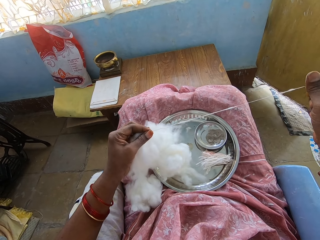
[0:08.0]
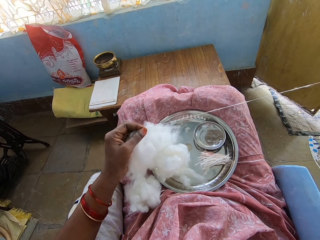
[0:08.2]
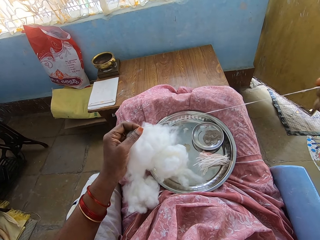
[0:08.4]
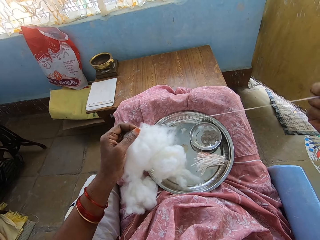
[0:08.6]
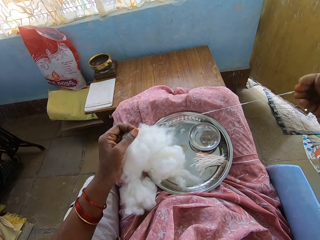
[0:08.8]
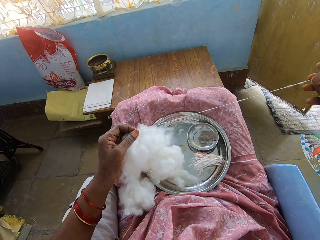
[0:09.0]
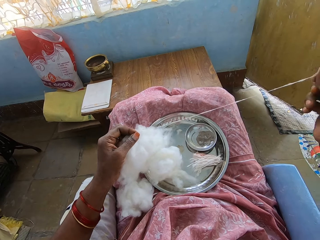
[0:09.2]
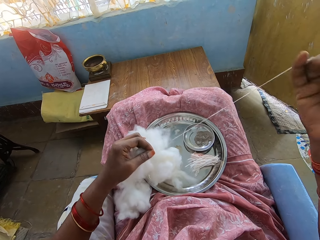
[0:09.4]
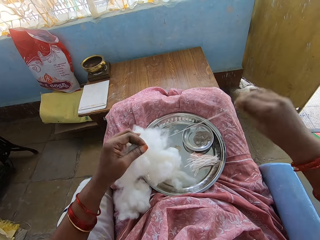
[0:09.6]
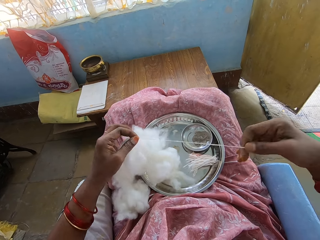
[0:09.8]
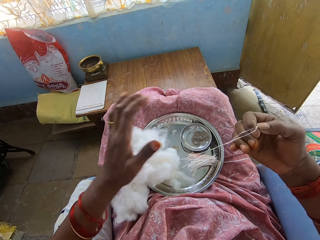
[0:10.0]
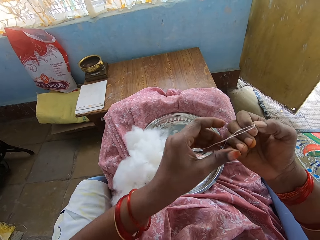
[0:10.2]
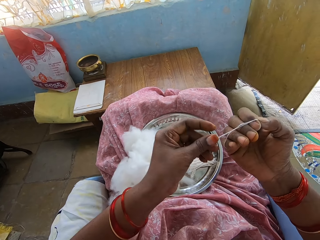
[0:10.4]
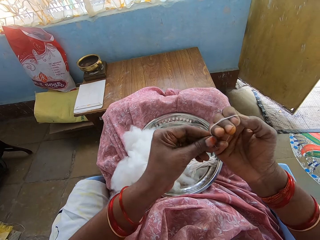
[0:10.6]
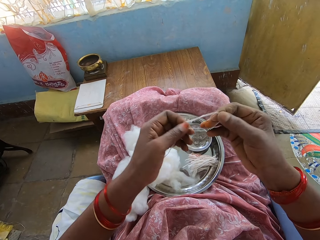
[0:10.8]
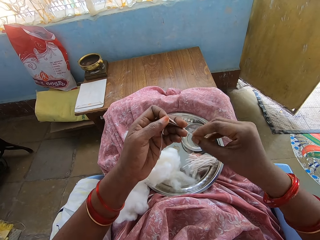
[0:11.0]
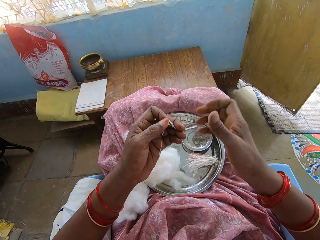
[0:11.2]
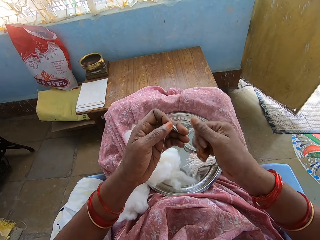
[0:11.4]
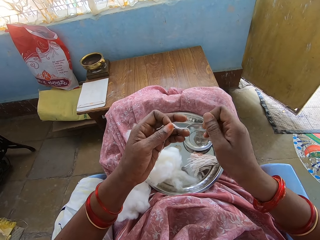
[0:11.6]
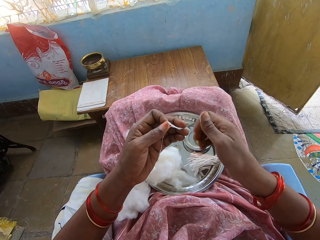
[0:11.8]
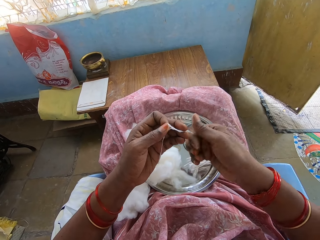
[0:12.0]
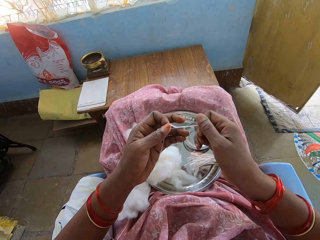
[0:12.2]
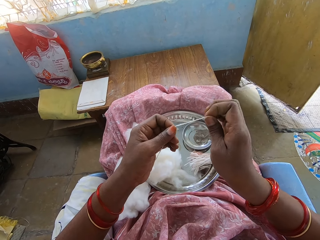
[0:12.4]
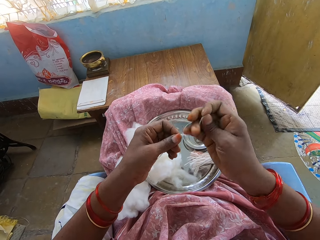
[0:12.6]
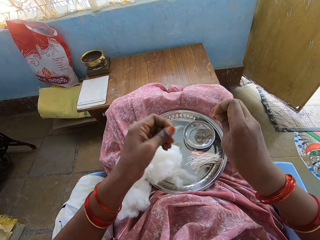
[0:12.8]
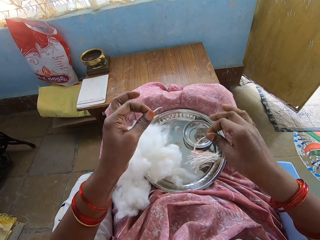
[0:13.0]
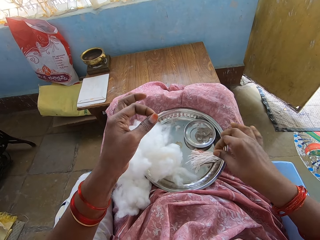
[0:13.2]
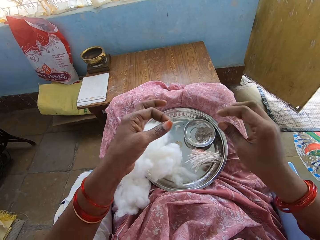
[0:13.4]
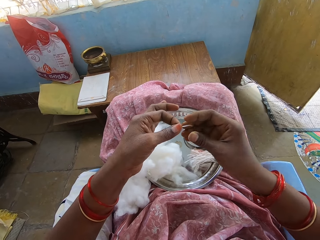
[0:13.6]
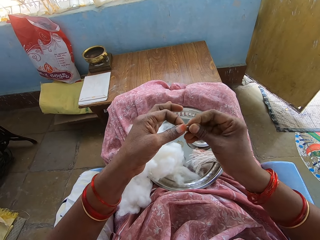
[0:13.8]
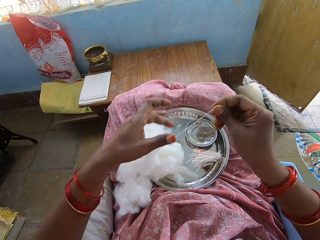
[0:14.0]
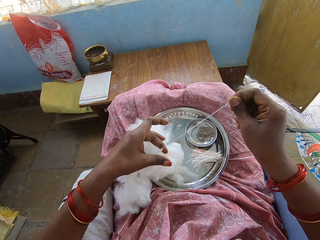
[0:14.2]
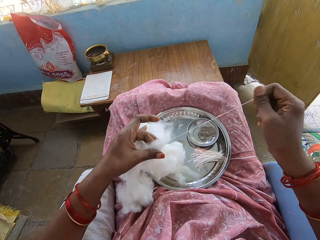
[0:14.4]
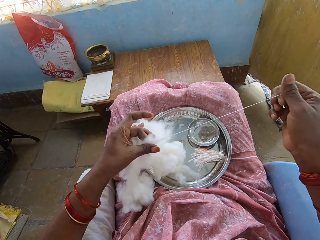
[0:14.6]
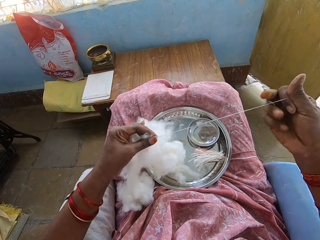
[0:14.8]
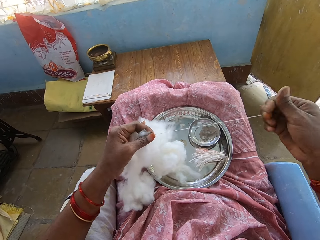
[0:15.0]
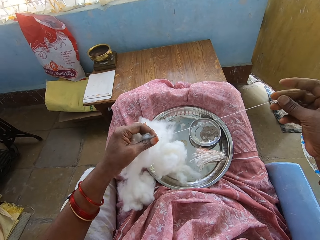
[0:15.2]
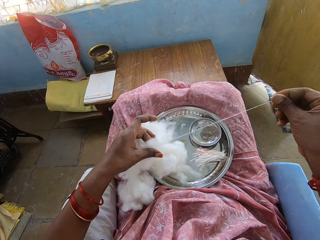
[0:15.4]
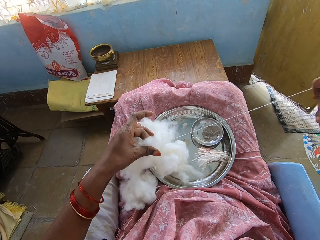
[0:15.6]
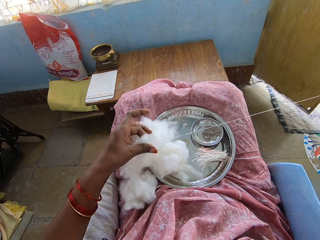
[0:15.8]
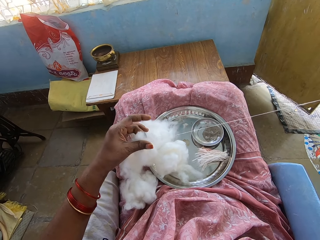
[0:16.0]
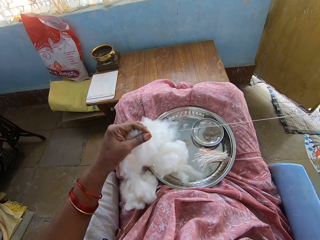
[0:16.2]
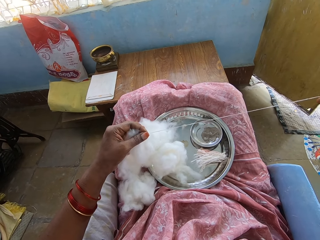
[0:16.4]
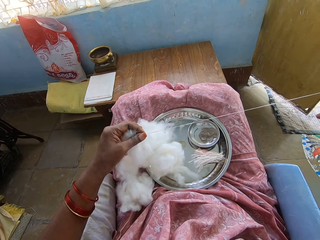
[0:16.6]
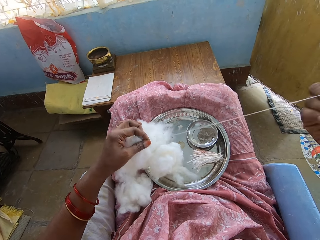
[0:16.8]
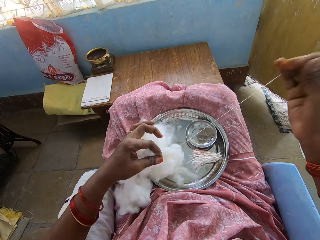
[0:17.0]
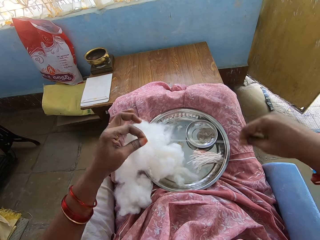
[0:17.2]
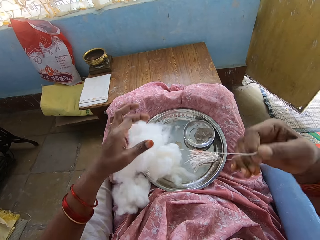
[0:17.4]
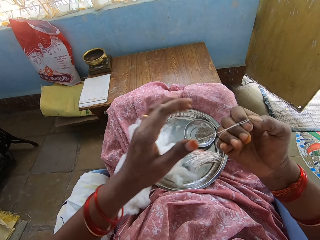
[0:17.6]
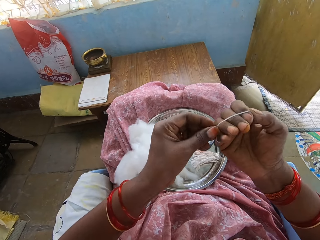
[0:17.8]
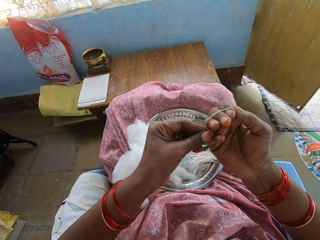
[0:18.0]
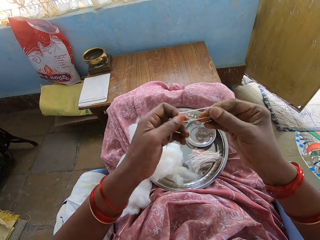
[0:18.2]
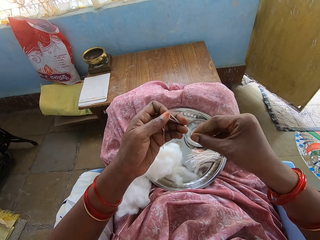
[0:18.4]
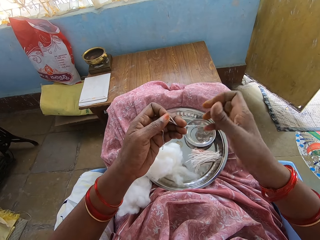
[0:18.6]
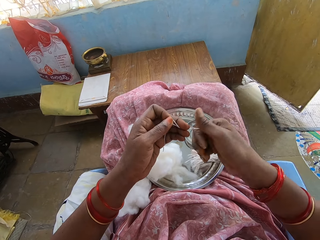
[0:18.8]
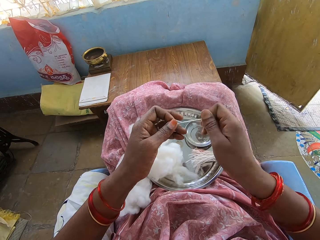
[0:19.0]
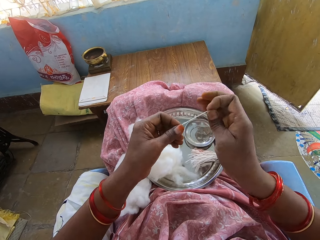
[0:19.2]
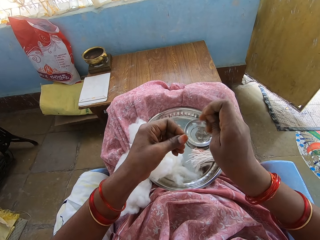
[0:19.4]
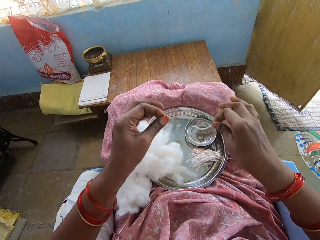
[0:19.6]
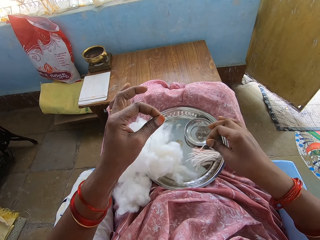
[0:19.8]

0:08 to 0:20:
The camera wearer rolls a cotton string or thread on a hand. They twist the thread. They adjust a cotton wool. They cut the cotton wool string. They put the string on a tray. They adjust the cotton wool. They pull the thread. They roll the cotton string on a hand. They cut the thread.

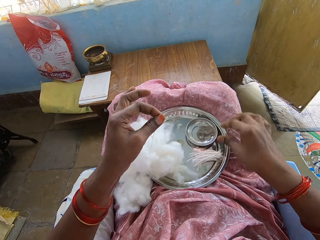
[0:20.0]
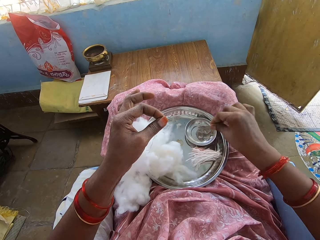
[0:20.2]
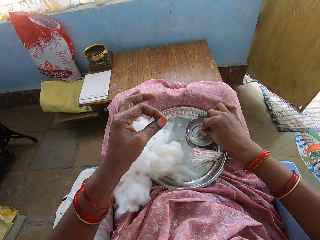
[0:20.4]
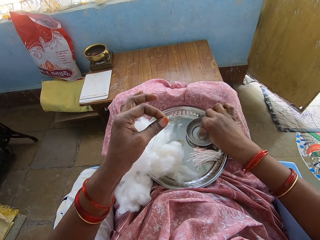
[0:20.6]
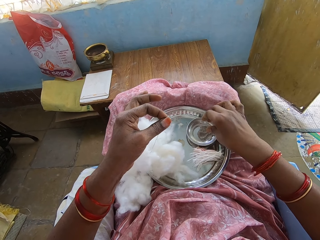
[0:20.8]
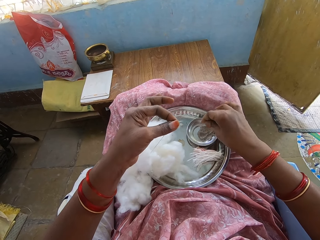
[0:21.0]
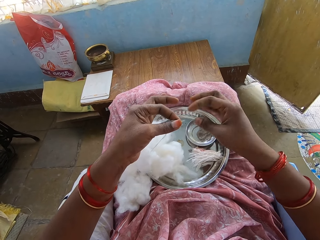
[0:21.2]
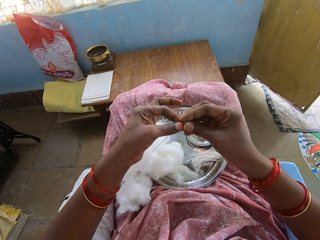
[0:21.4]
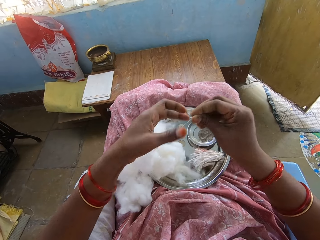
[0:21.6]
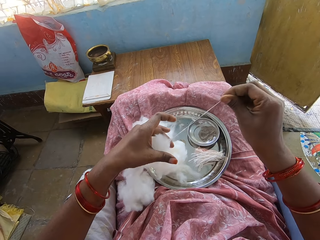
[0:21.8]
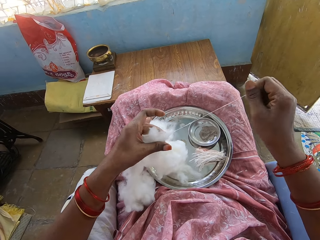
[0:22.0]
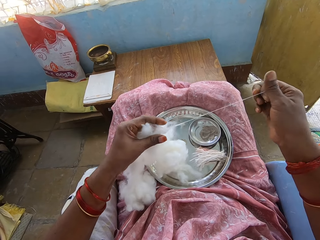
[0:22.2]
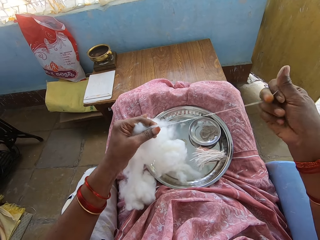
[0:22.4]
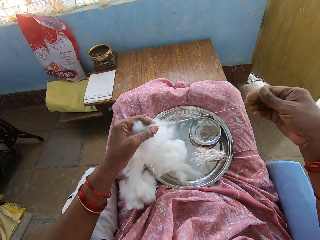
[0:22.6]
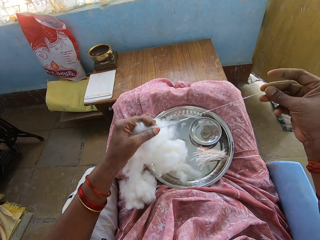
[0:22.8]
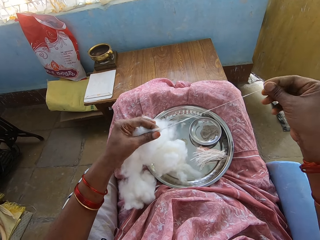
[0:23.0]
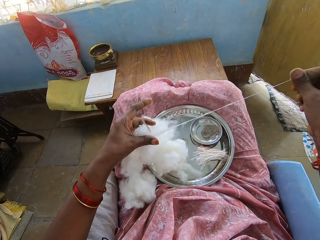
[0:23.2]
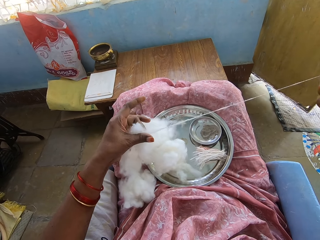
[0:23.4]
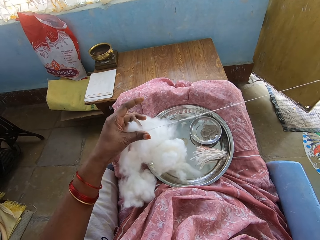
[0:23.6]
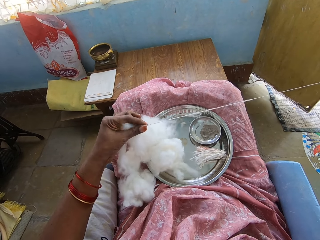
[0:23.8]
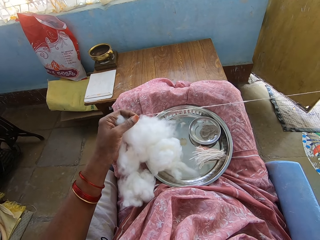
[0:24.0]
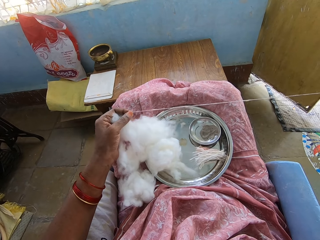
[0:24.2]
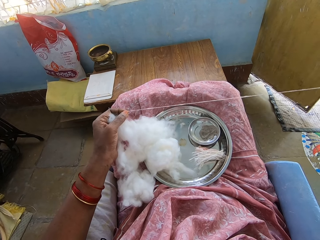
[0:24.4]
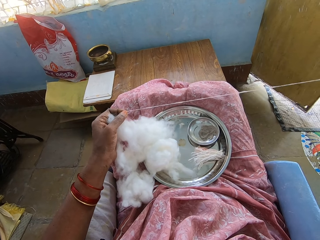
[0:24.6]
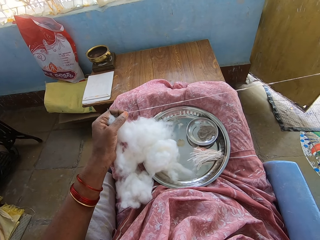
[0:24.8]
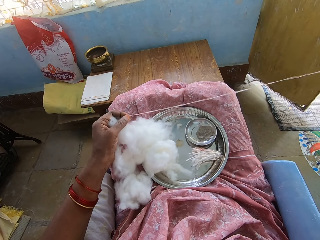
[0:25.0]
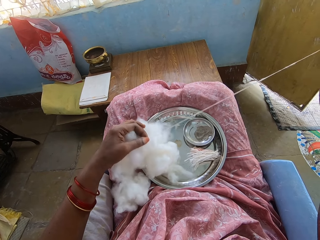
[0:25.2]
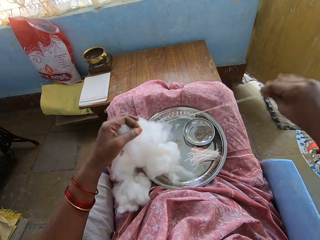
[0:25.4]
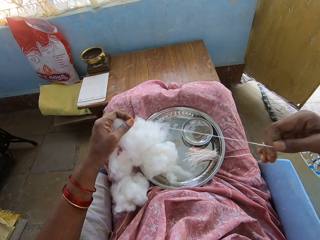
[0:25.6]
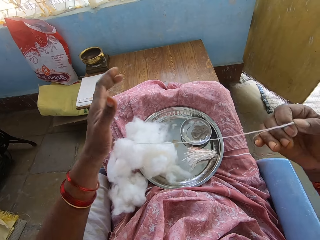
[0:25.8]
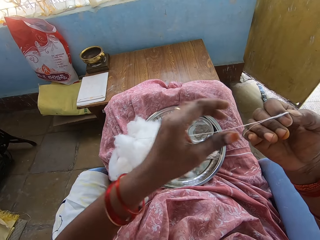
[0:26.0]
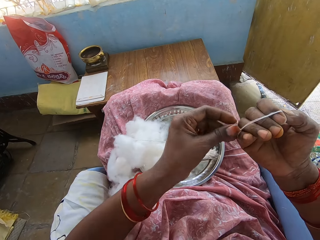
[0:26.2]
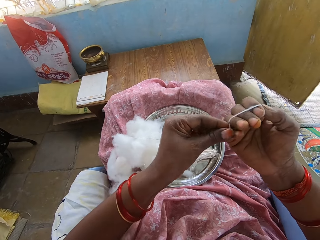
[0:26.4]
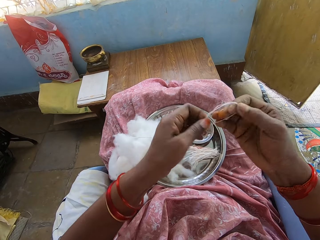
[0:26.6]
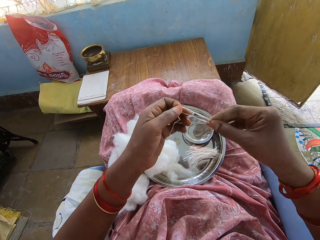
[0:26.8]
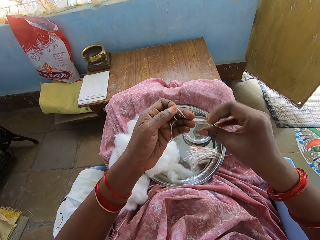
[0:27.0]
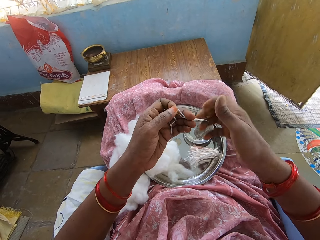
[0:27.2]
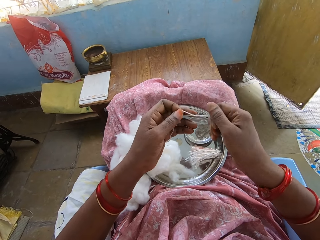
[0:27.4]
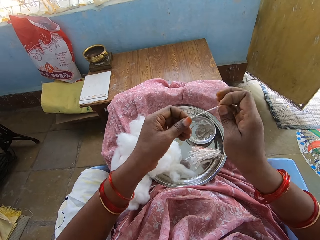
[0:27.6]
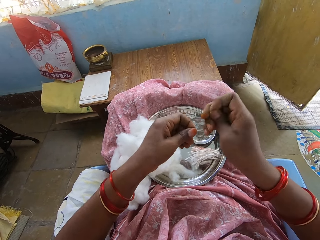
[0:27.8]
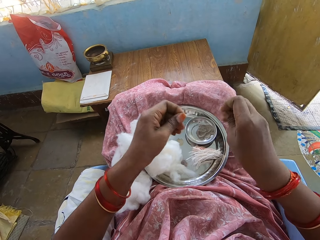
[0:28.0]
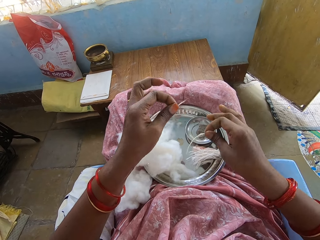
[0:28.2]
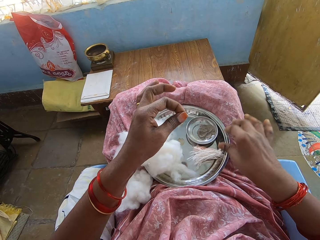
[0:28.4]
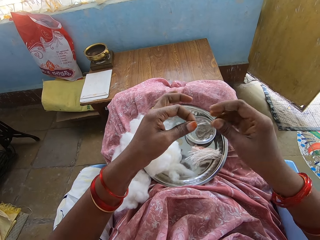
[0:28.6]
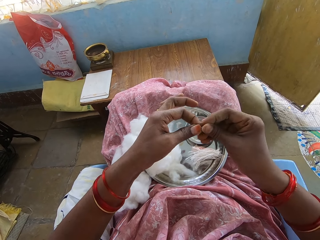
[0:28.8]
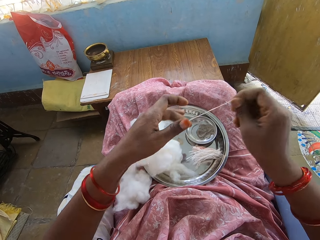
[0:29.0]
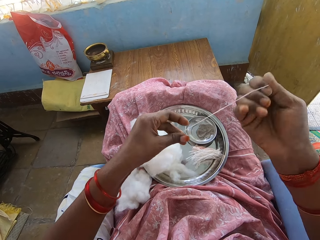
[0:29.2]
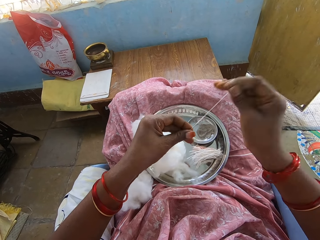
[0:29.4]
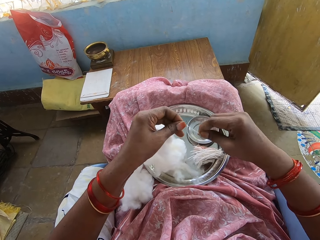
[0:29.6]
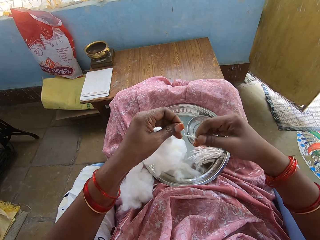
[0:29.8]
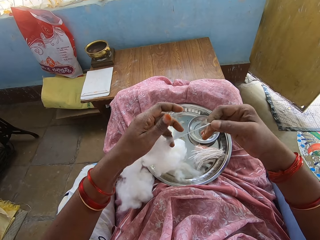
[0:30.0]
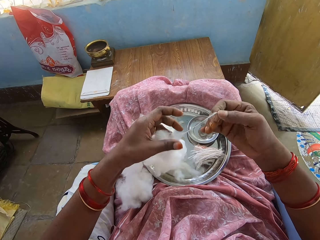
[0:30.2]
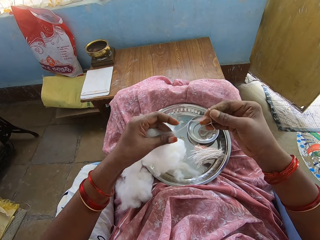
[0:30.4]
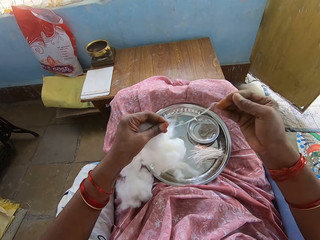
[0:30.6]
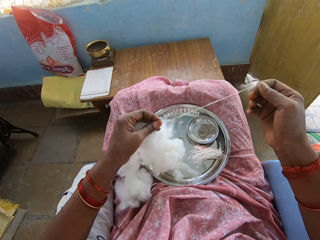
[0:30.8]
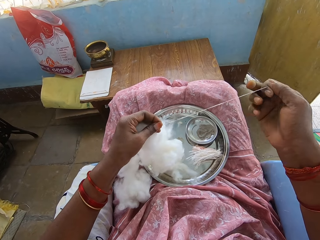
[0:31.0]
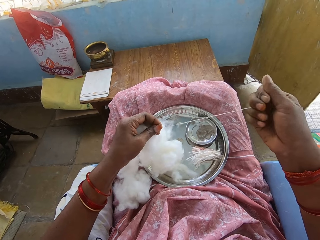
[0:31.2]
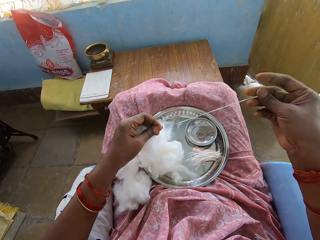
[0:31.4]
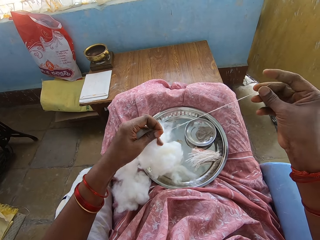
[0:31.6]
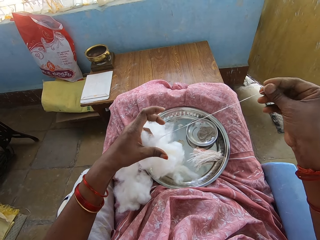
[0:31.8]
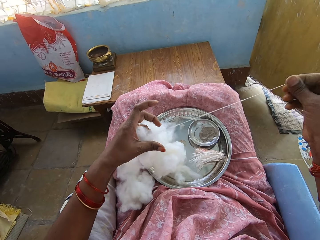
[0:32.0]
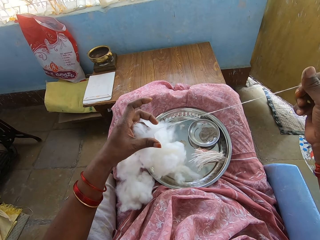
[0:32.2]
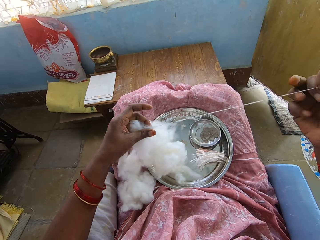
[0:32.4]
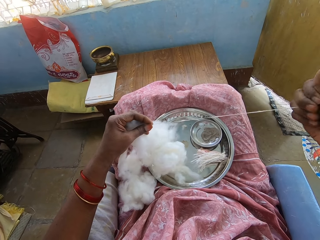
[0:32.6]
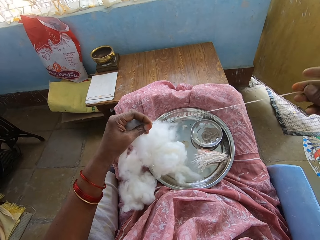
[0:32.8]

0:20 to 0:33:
The camera wearer puts a string or thread on a tray. They dip fingers in a bowl. They pull the thread. They adjust a cotton wool. They roll a cotton string on a hand. They cut the cotton wool string. They put the string on the tray. They adjust the cotton wool and pull the thread. They roll the cotton string on a hand. They pull the thread. They adjust the cotton wool.
